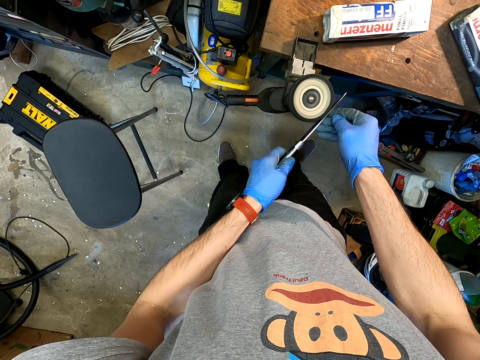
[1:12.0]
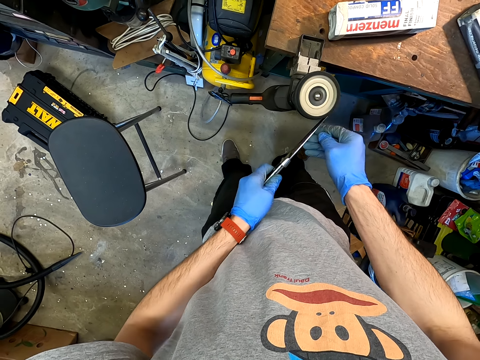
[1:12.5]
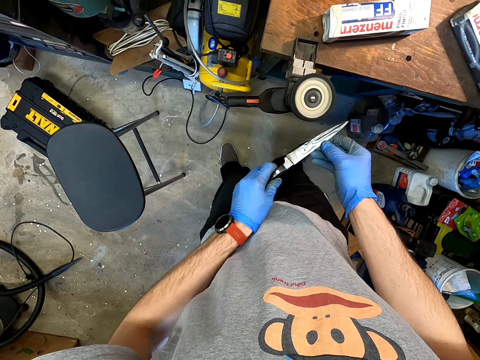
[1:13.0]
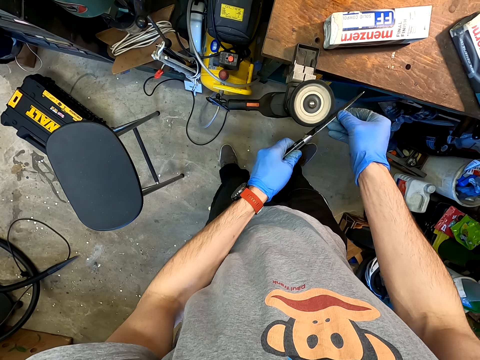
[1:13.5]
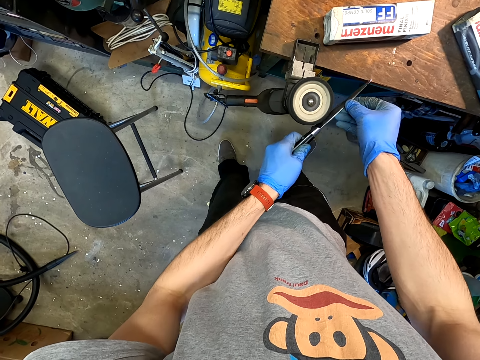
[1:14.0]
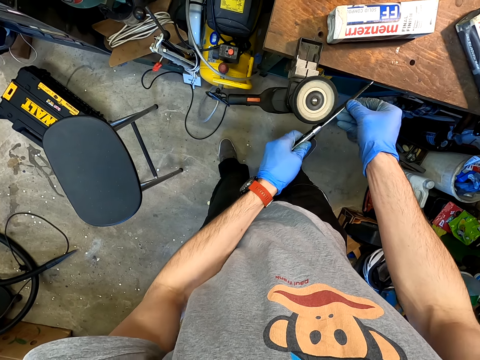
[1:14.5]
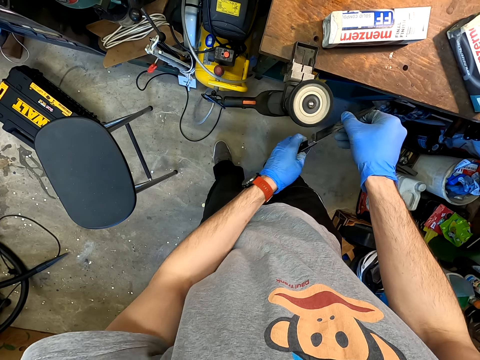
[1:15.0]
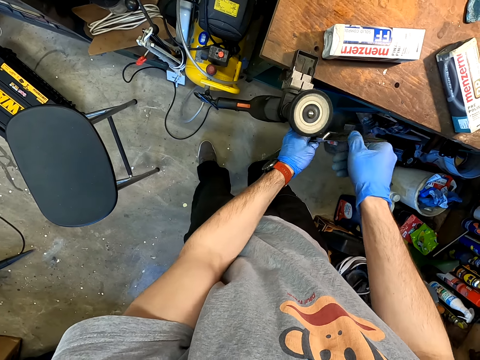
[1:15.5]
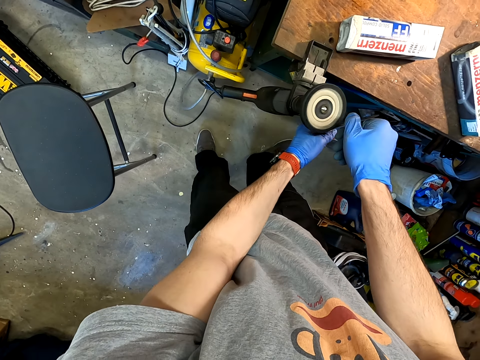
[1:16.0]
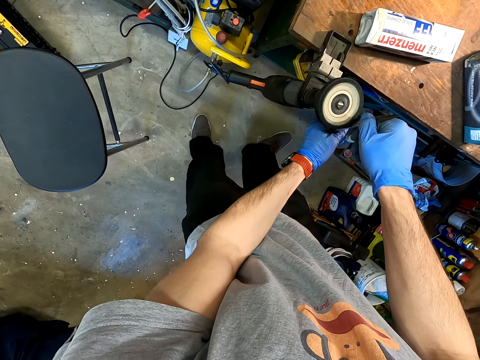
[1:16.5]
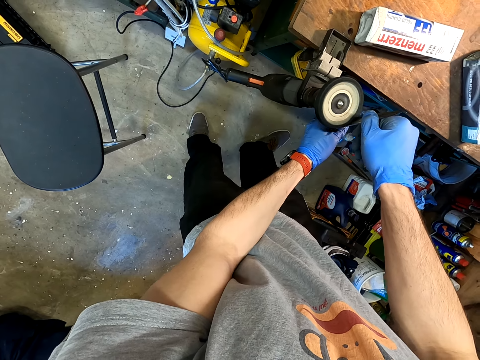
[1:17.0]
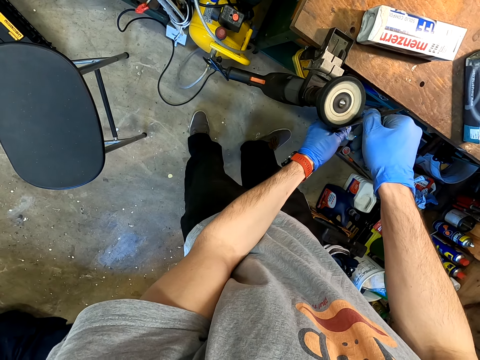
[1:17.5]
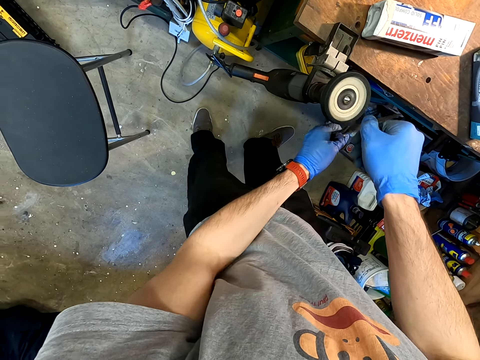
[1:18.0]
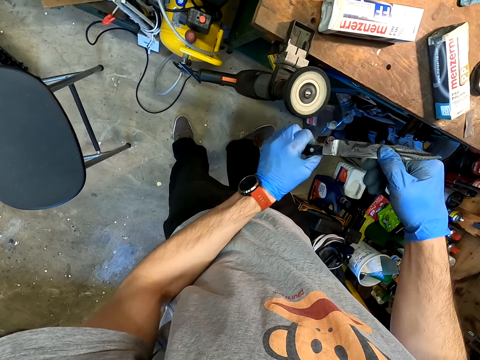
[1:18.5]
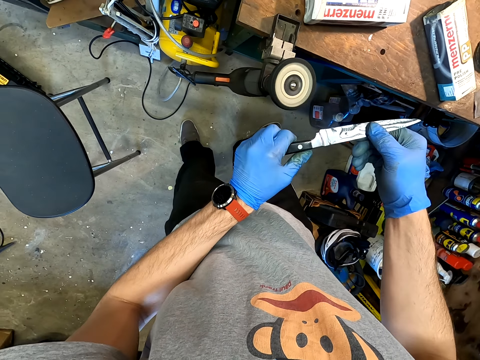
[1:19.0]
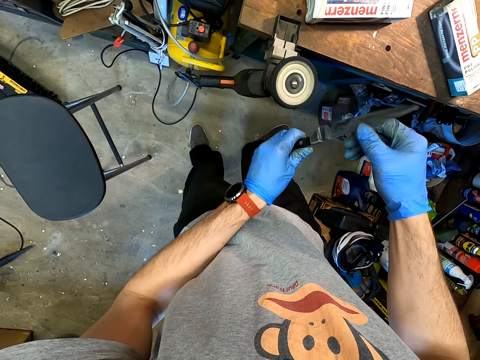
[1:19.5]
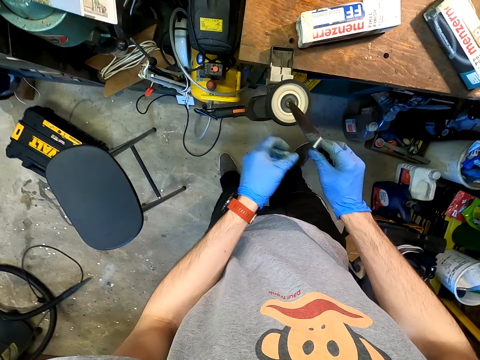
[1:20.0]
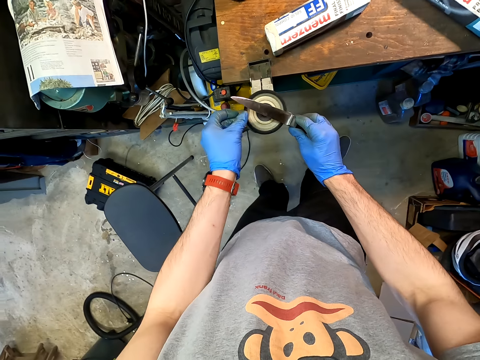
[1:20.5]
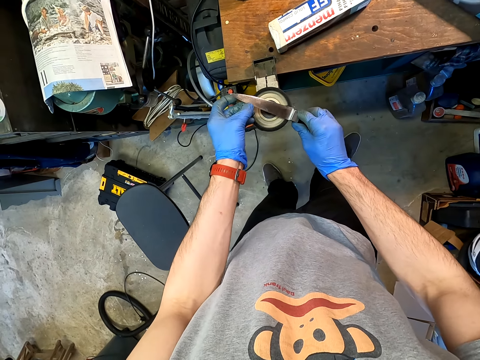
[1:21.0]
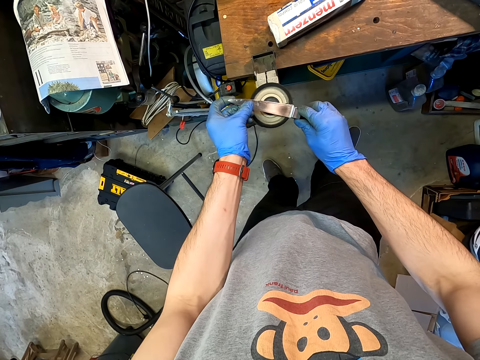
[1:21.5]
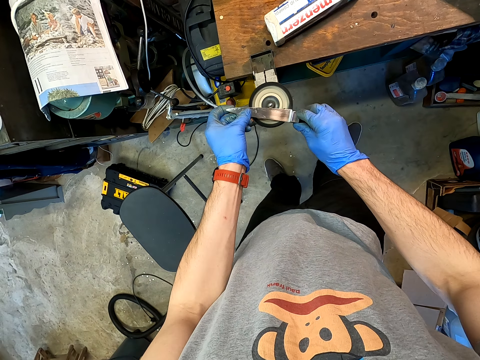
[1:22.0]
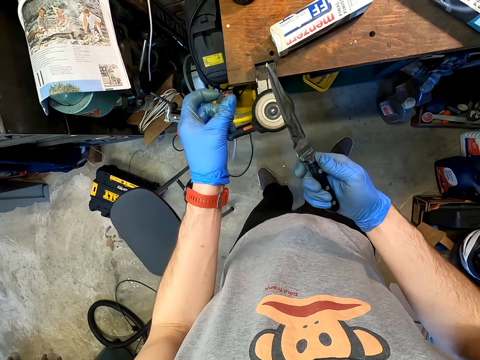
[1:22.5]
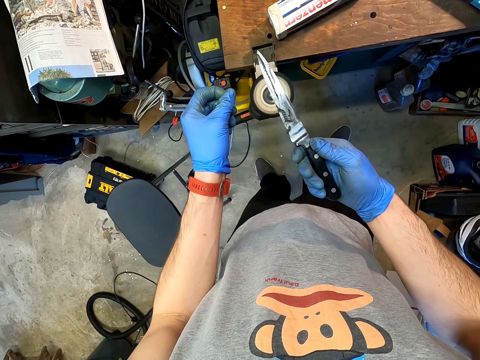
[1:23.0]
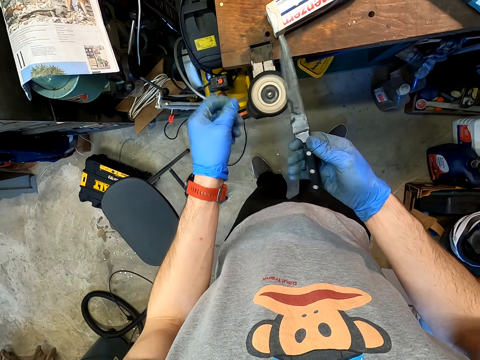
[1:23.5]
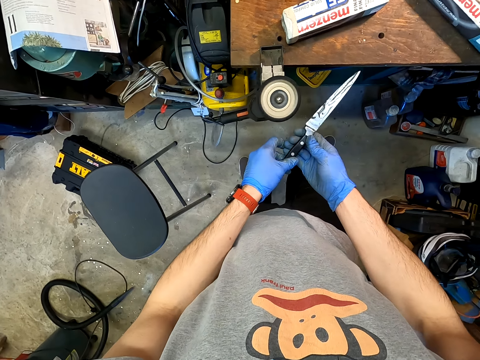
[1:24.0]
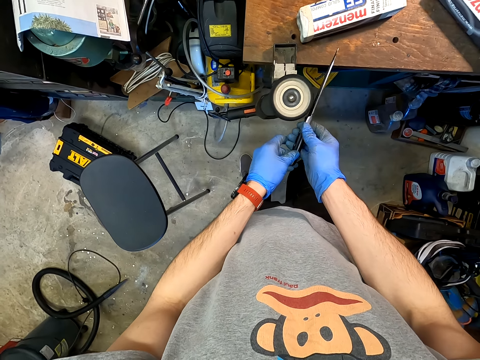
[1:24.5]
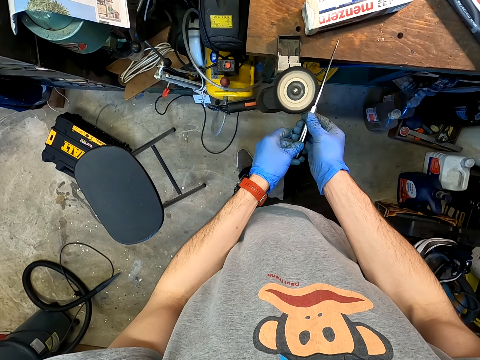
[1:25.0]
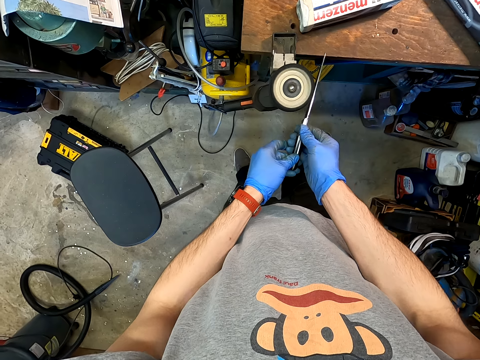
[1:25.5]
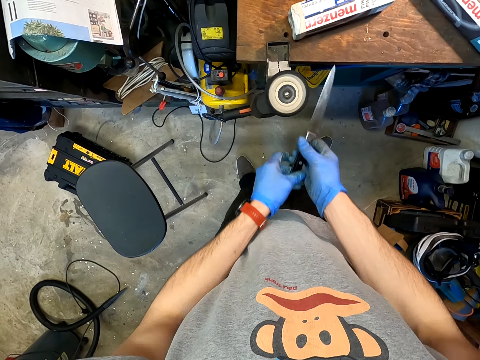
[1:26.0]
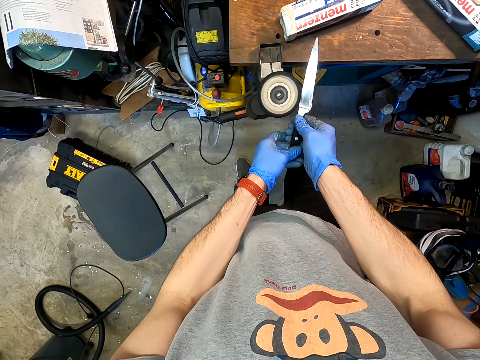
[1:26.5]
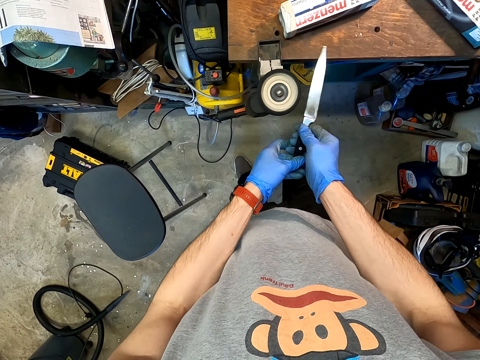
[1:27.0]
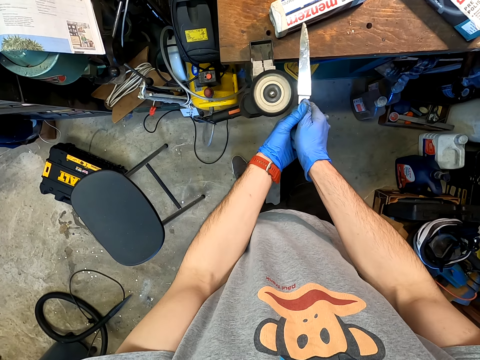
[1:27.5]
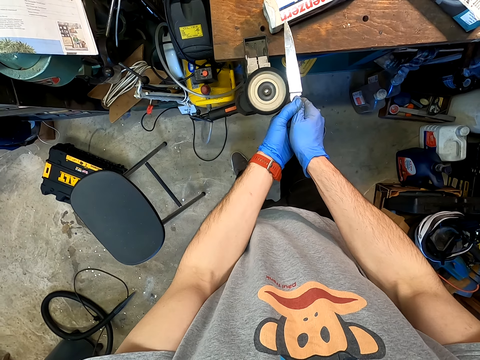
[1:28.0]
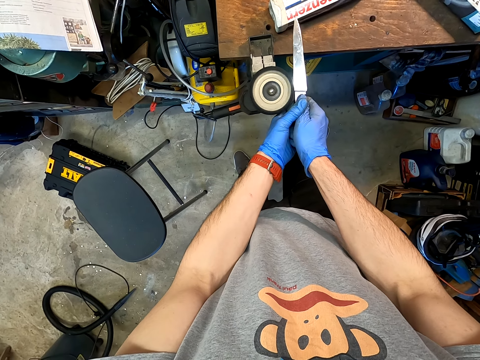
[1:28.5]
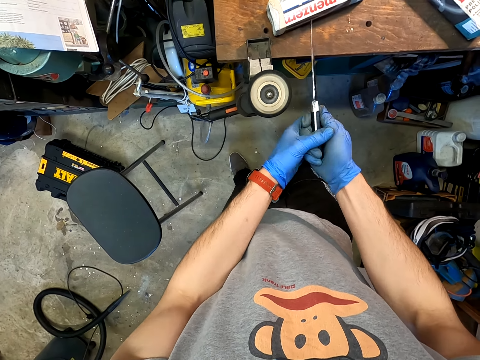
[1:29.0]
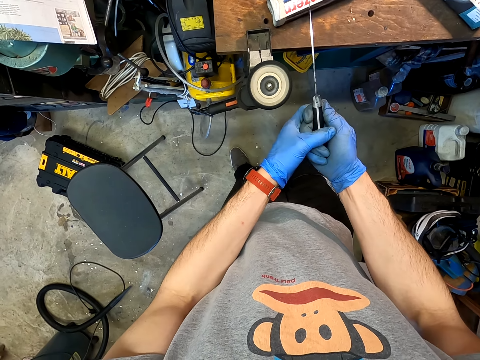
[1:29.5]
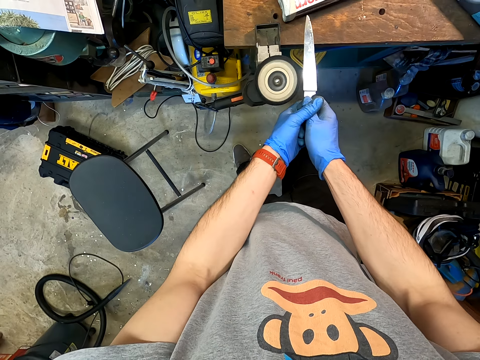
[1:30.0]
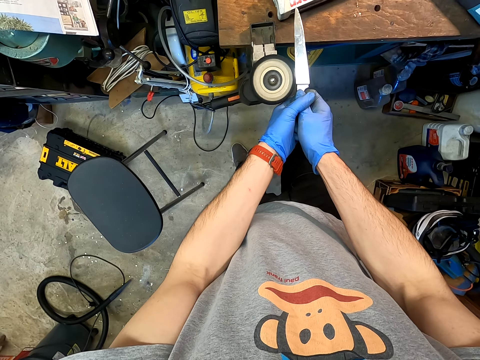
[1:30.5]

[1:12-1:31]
The camera wearer looks at the knife. They sand the knife with a knife sanding machine.

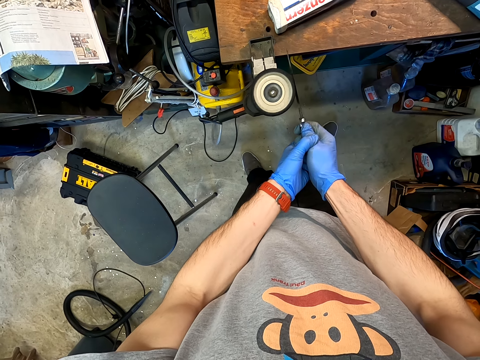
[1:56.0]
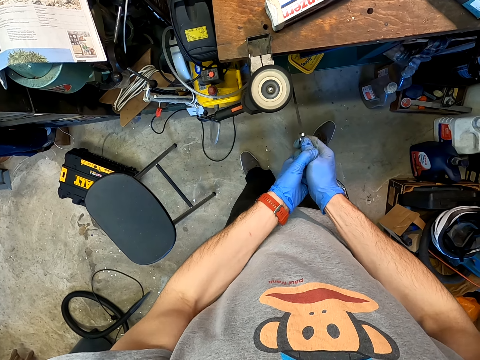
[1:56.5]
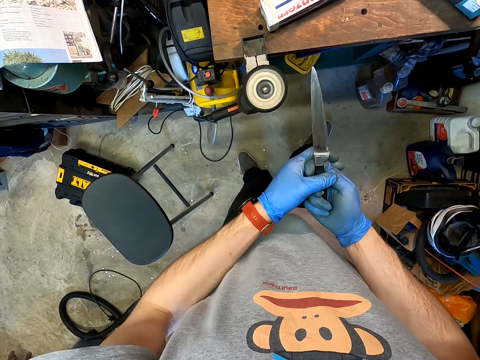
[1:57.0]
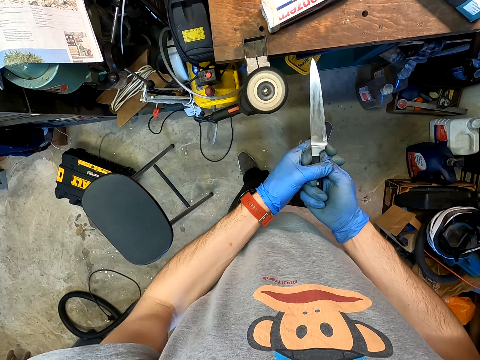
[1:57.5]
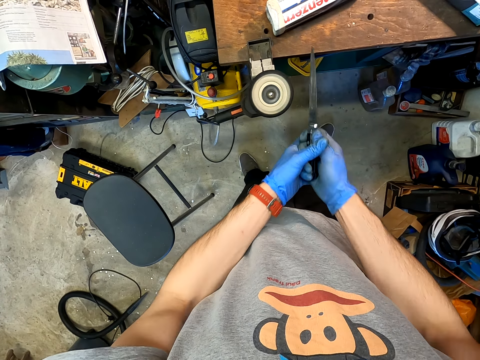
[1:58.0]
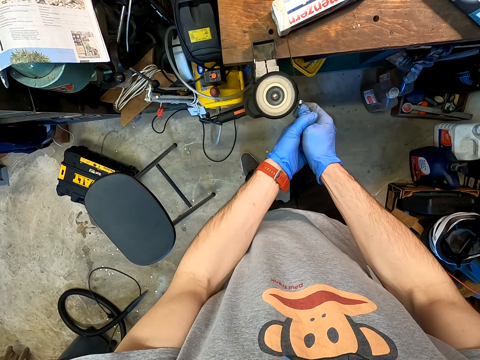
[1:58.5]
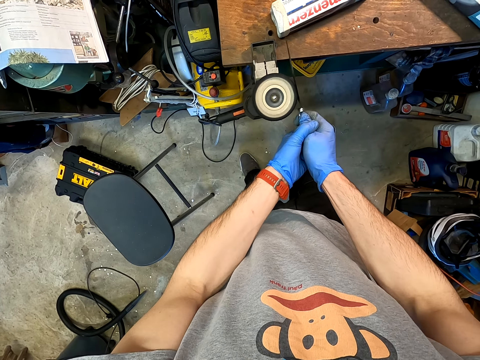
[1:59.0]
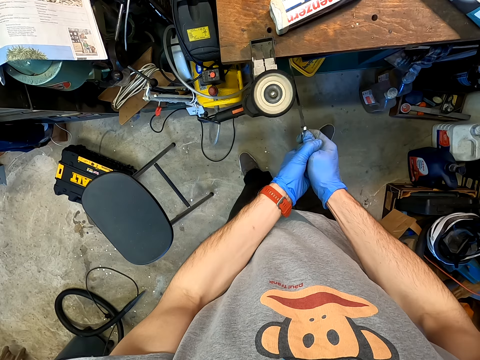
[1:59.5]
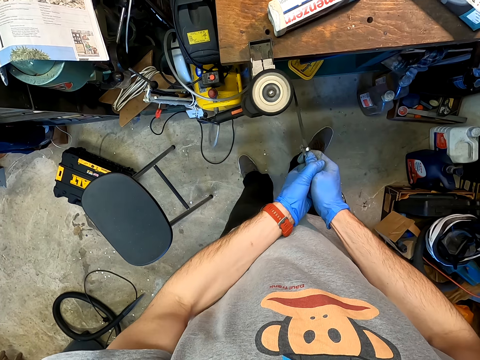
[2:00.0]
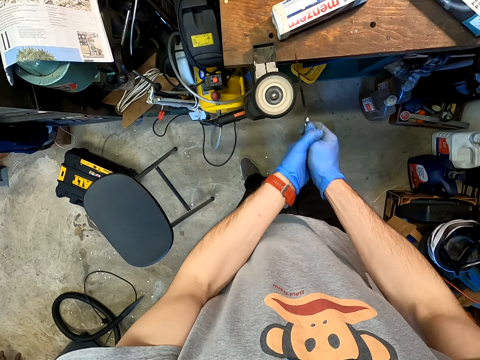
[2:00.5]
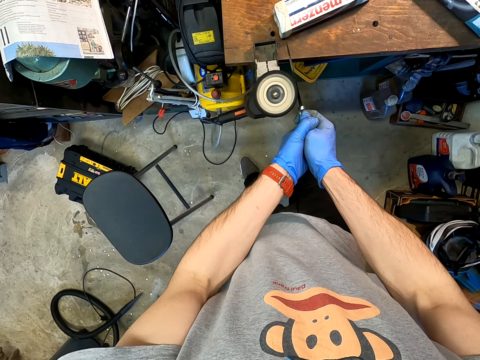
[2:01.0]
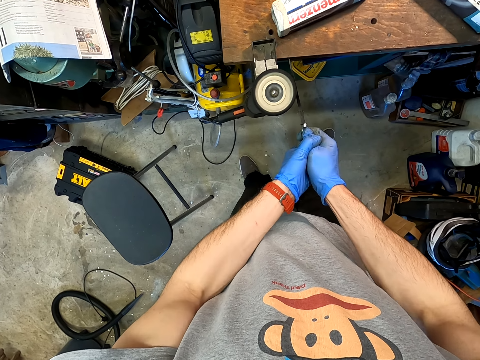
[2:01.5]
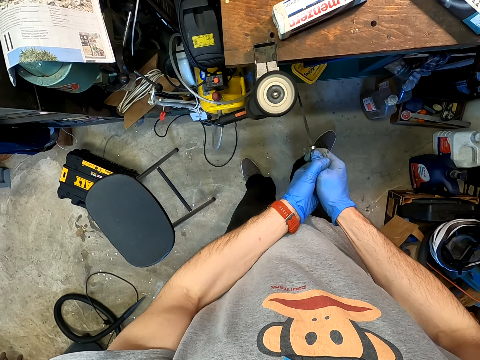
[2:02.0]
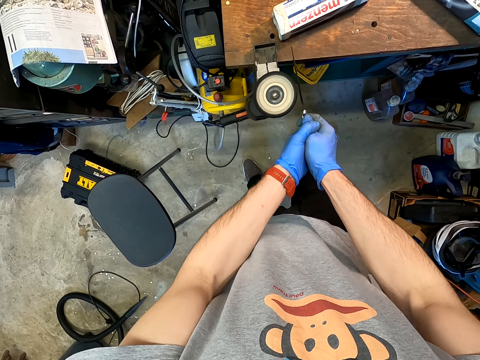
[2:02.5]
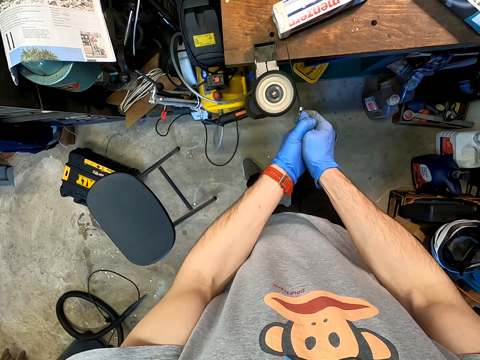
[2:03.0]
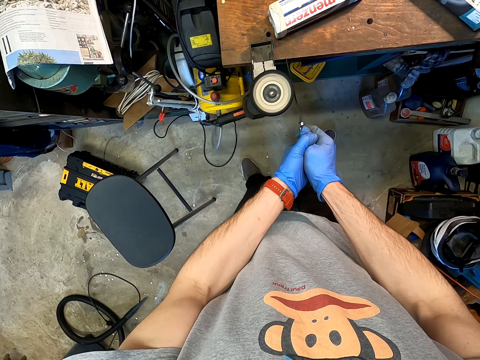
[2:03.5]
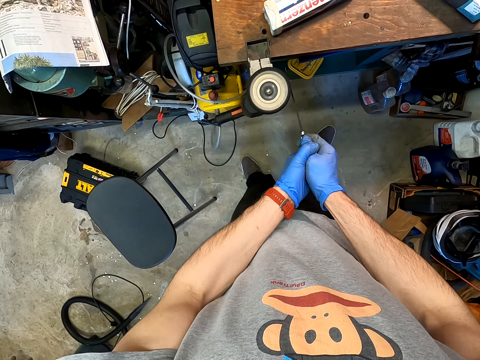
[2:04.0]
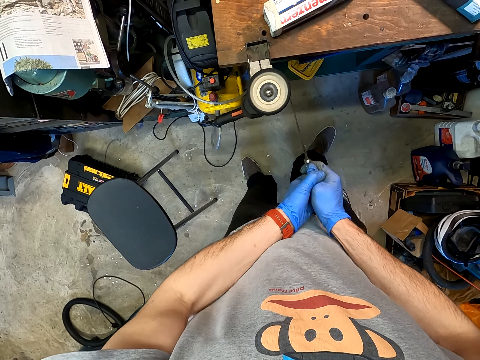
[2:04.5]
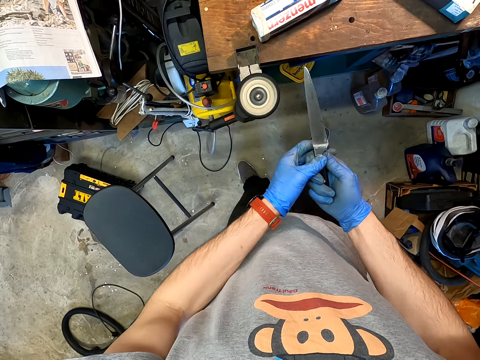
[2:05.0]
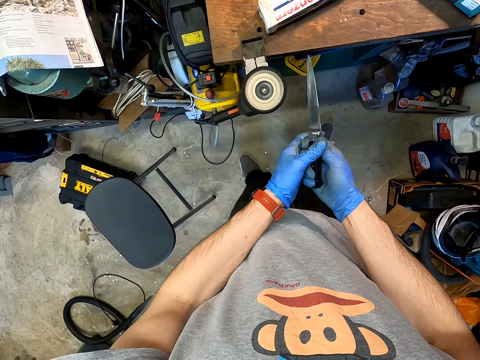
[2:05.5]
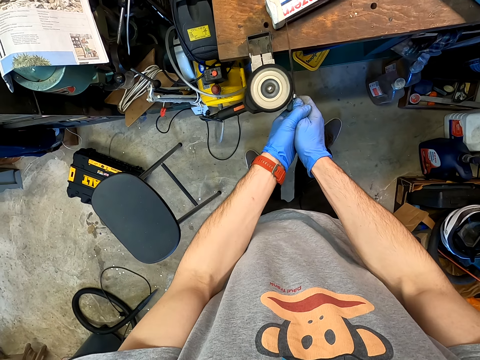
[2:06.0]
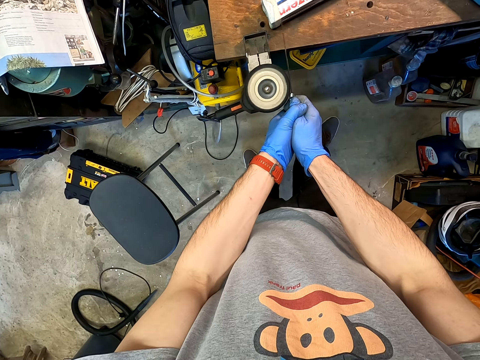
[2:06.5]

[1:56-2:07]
The camera wearer looks at the knife. They sand the knife with a knife sanding machine. They look at the knife.
